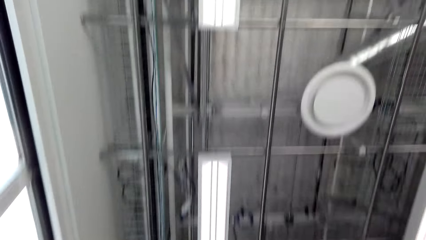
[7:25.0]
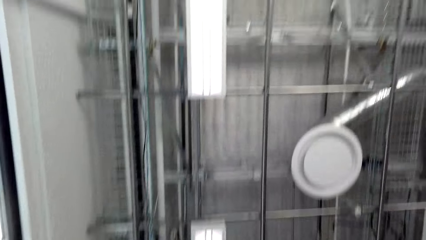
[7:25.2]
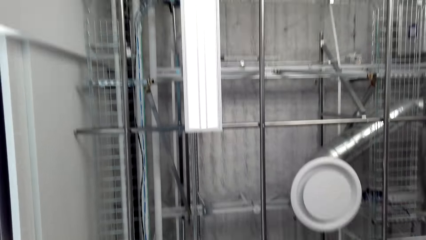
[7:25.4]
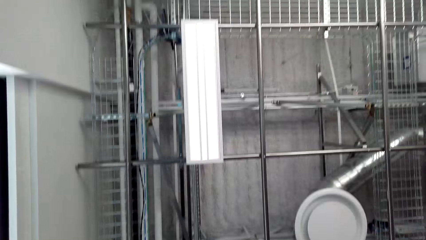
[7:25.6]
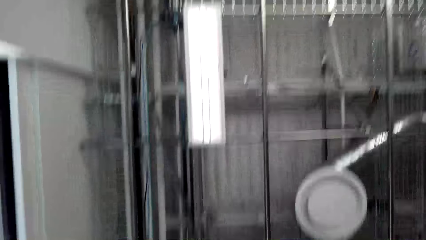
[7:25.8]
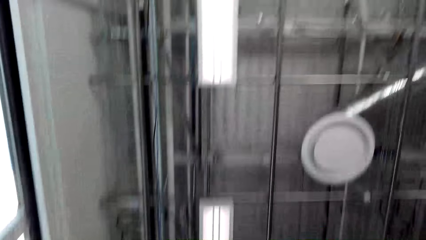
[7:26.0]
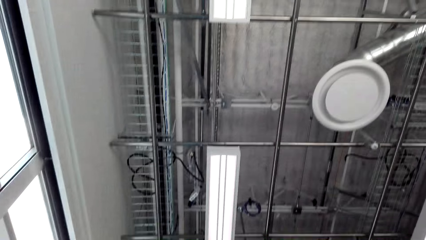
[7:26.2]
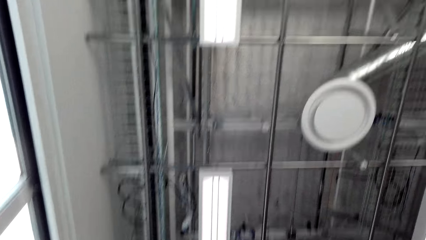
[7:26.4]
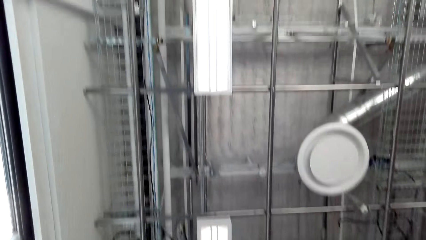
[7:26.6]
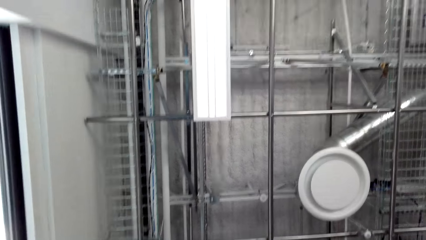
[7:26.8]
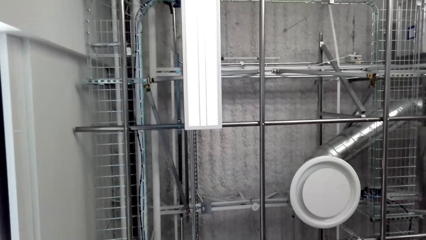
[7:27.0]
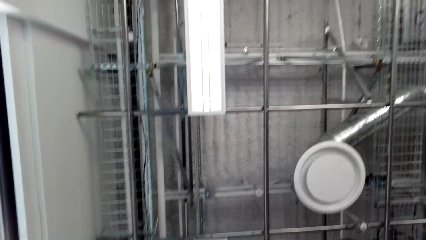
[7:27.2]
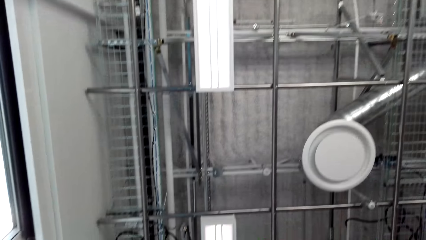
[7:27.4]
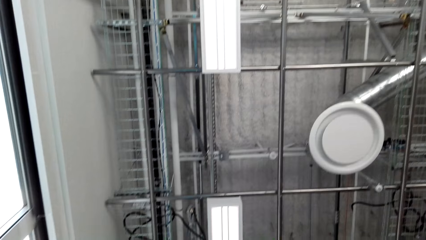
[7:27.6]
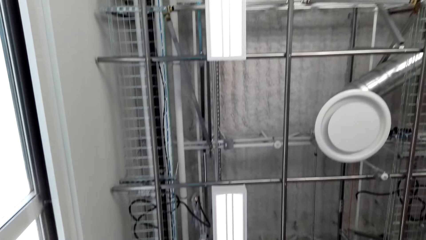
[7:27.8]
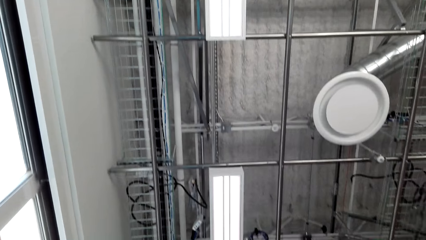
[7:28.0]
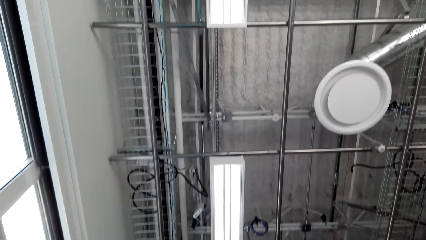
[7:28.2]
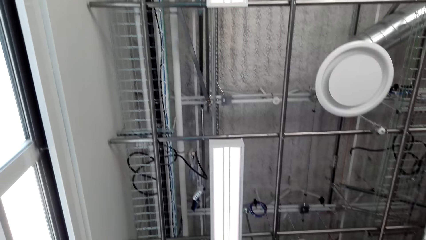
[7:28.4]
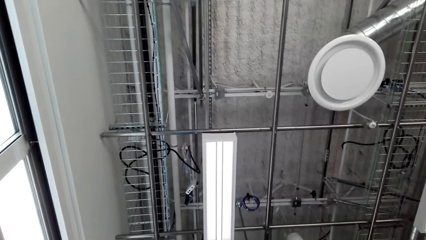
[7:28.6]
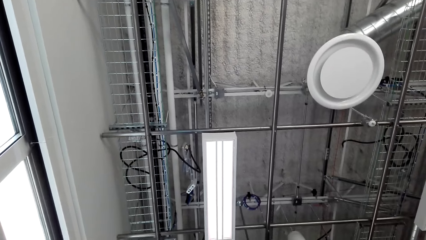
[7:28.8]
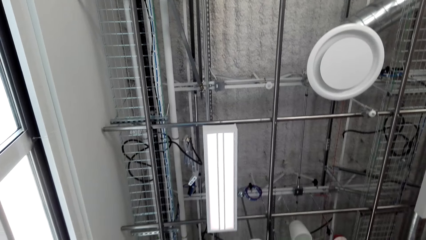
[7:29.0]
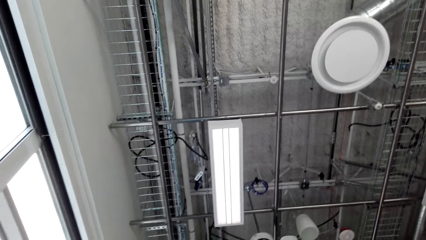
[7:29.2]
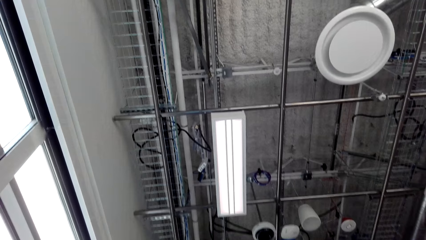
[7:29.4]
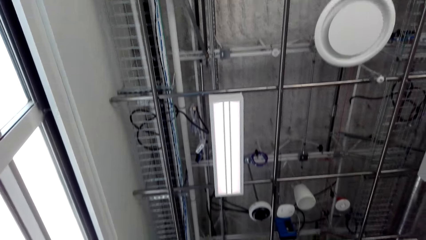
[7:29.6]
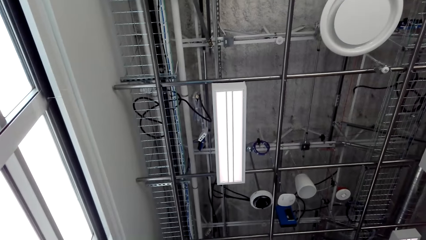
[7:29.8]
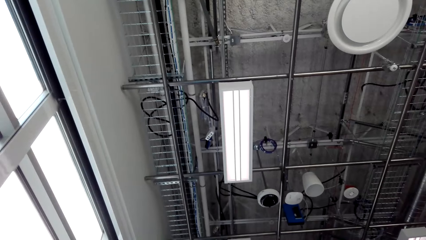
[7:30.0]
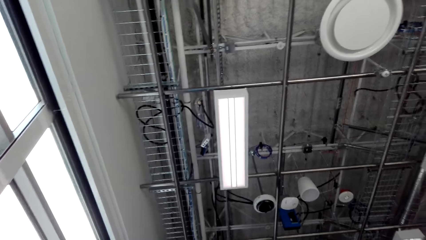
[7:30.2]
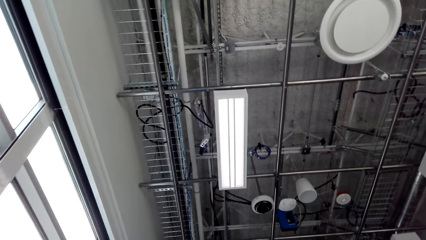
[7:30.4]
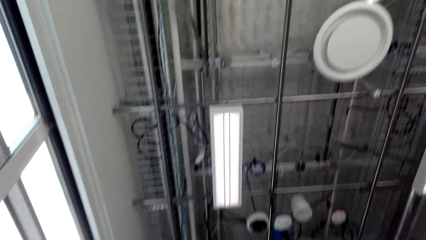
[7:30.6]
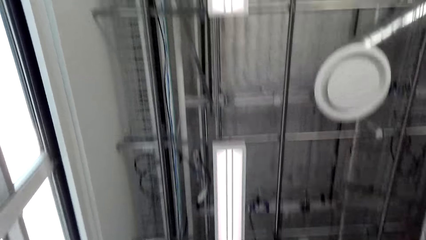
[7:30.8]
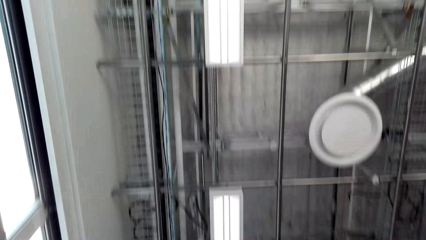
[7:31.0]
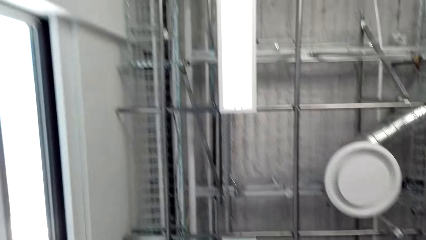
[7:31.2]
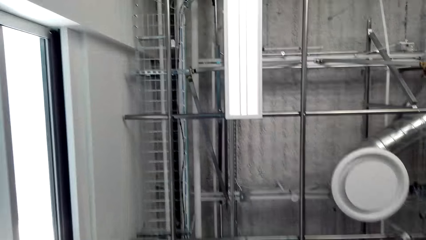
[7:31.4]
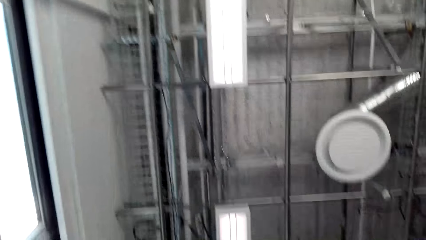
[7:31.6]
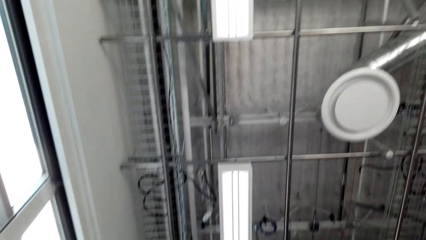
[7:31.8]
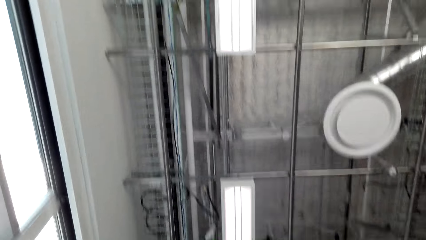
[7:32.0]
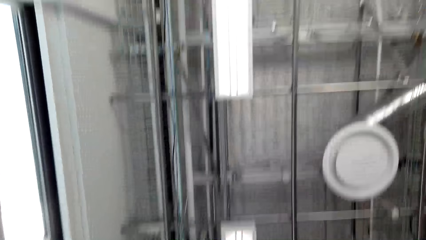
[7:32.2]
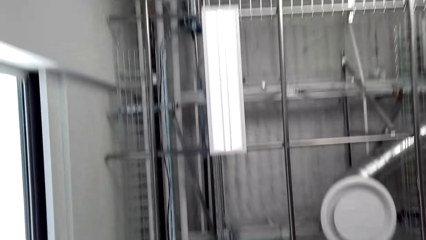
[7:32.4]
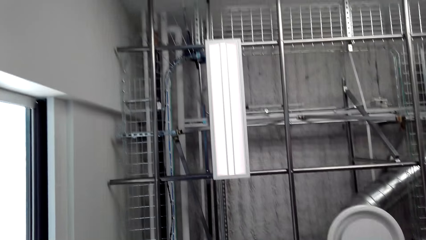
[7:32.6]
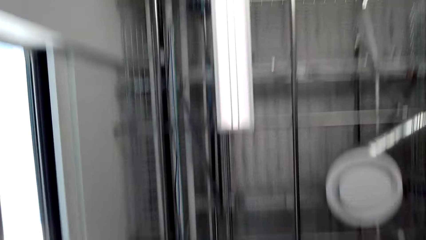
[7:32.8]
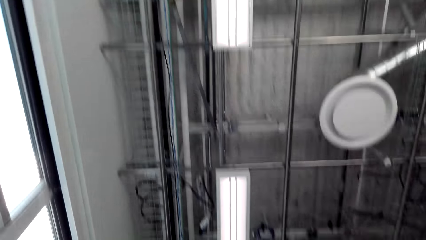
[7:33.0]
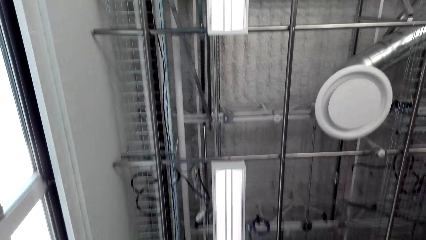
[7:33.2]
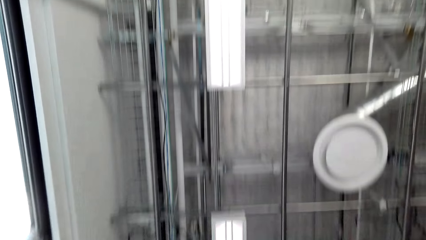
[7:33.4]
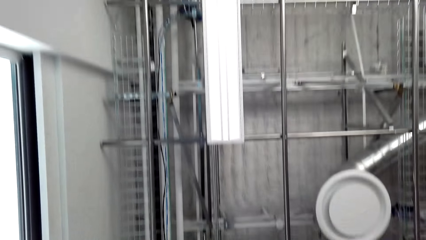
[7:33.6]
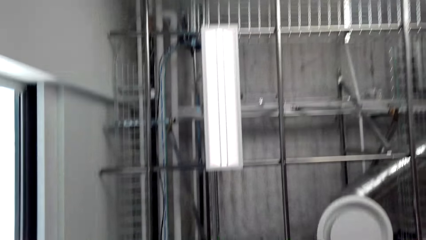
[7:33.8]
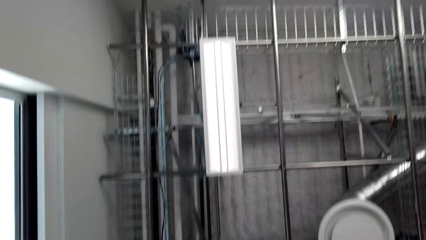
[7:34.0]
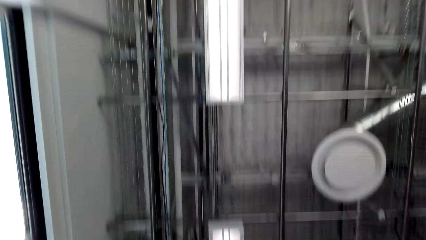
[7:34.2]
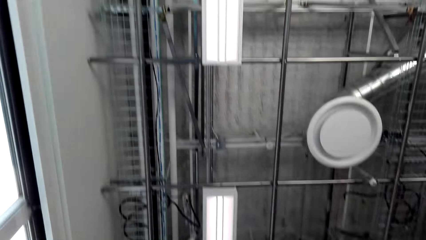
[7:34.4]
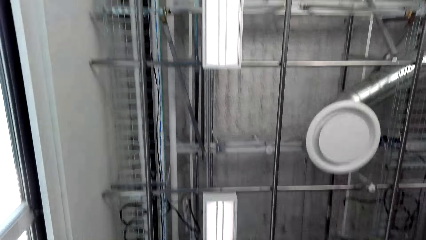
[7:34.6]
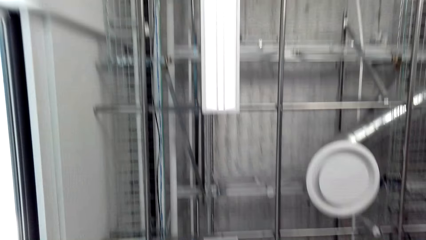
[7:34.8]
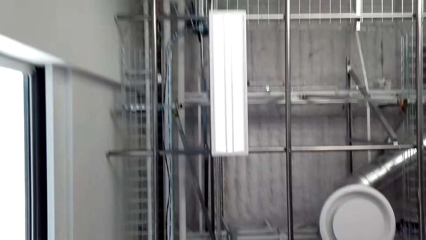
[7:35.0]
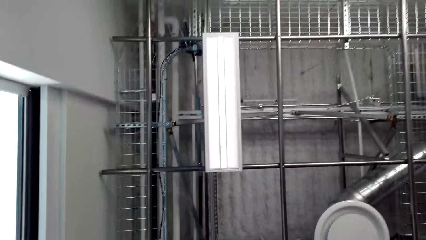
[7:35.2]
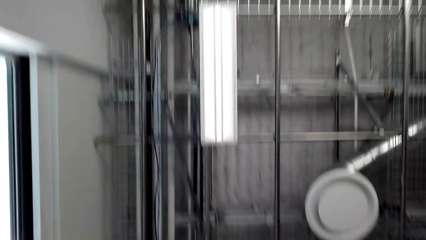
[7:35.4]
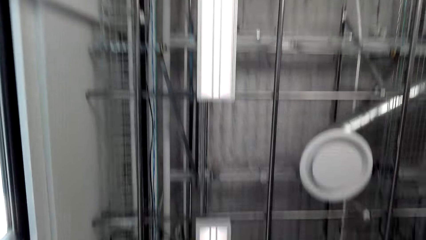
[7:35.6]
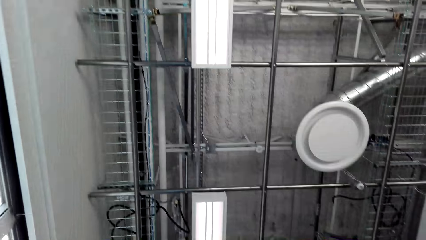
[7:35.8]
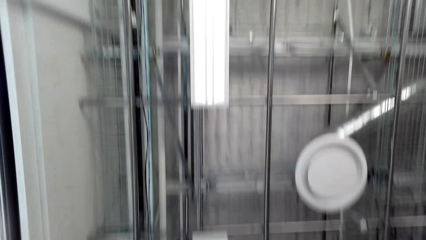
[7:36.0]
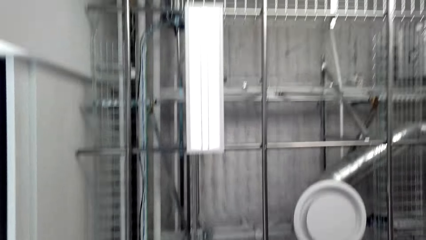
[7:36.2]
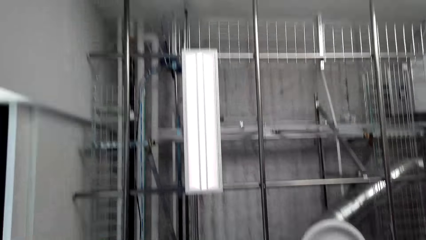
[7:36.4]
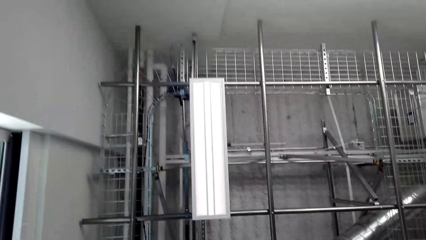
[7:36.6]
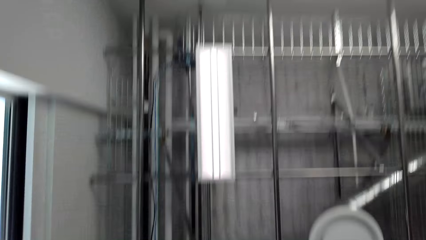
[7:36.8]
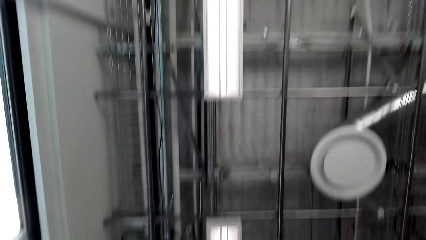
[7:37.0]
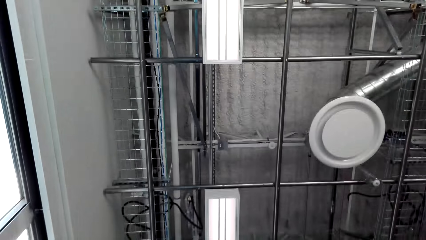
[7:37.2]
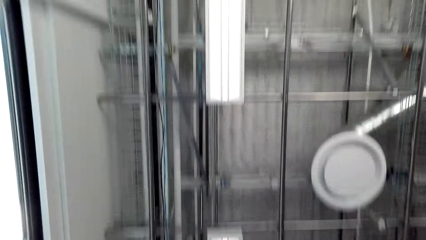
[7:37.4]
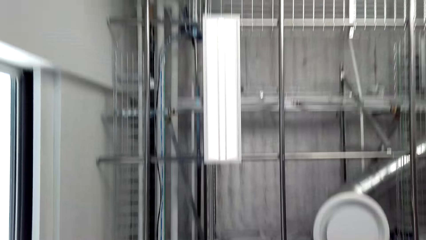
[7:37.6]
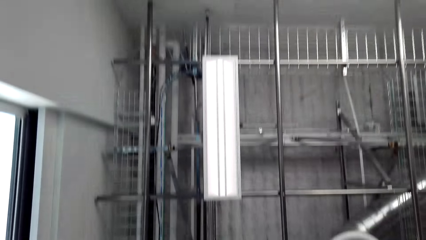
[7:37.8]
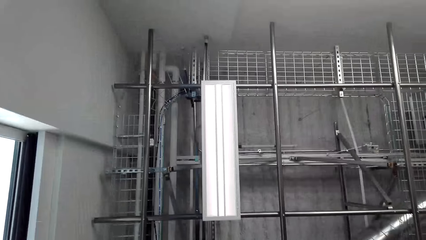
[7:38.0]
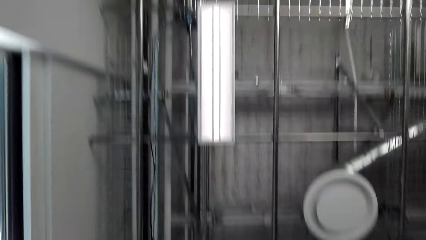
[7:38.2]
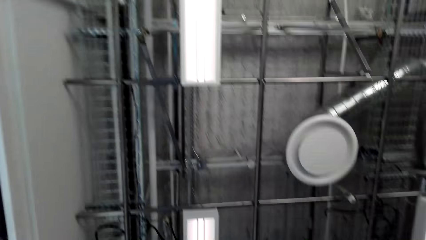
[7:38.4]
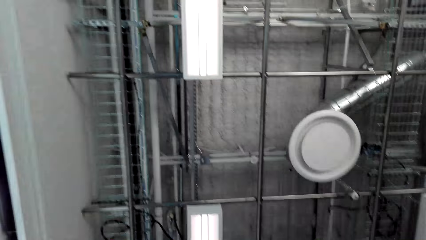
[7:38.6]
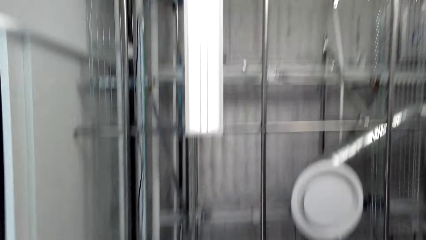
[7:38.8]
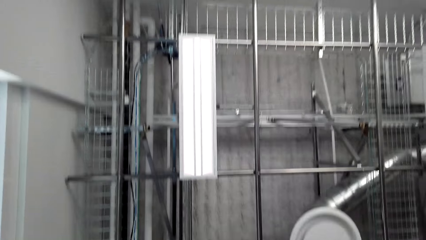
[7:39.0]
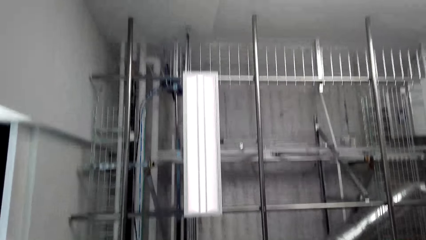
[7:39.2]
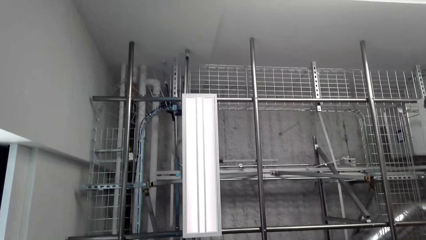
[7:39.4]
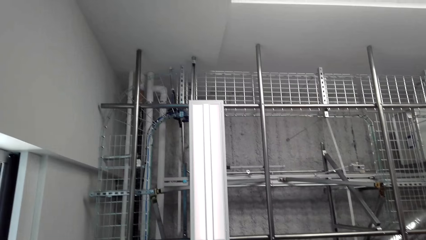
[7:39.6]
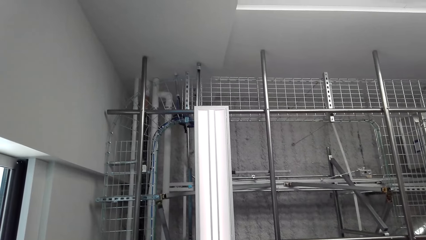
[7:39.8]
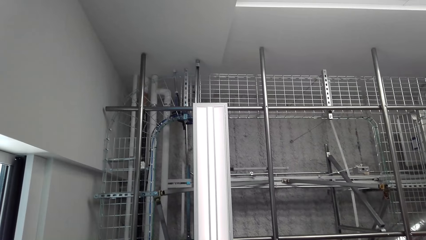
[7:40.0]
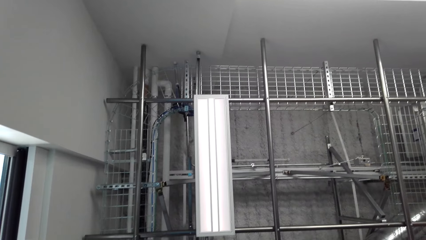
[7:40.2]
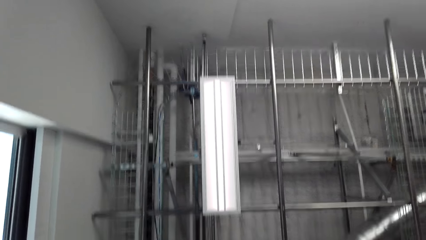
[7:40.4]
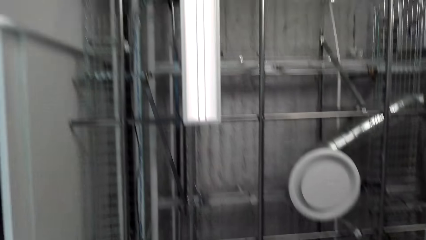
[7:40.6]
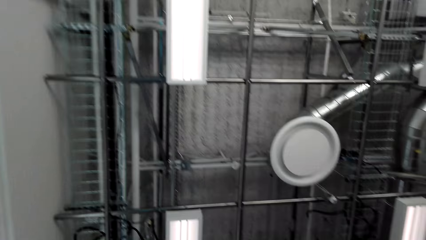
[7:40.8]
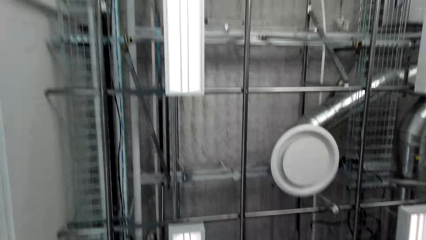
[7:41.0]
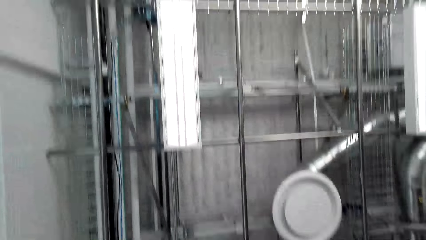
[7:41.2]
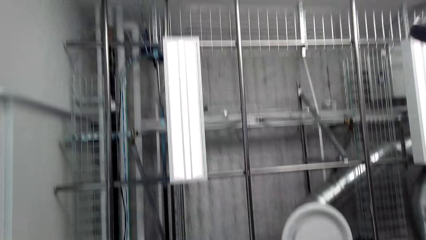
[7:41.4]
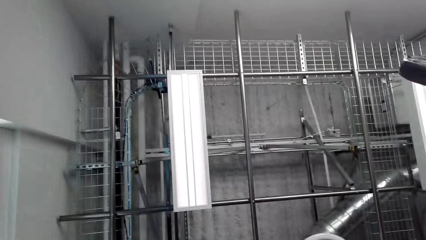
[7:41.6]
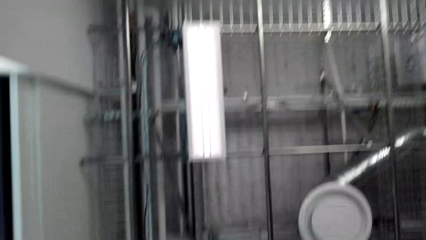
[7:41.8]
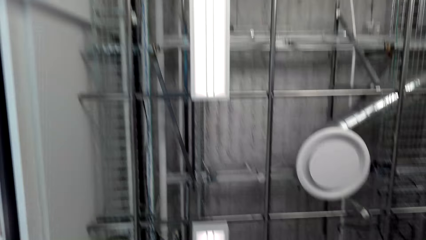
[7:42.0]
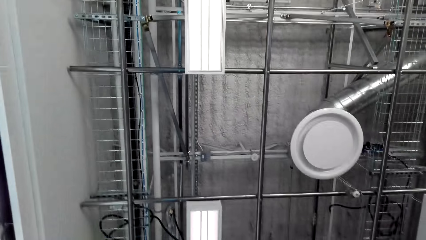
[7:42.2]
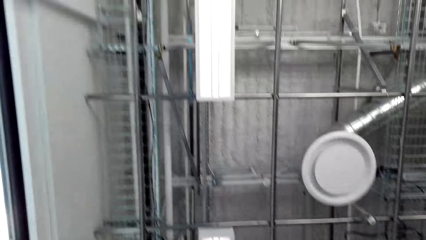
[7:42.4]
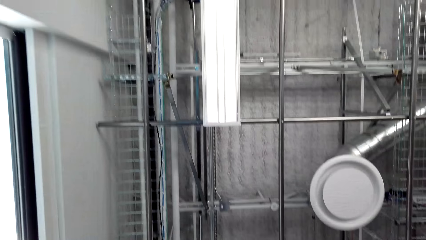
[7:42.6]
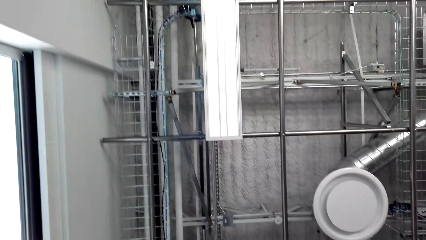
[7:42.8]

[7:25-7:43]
The camera wearer exercises in the house repeatedly.
